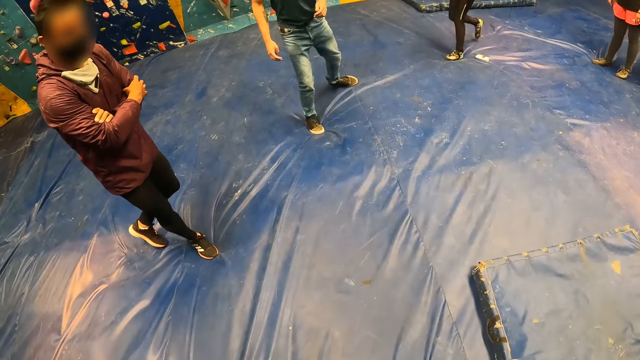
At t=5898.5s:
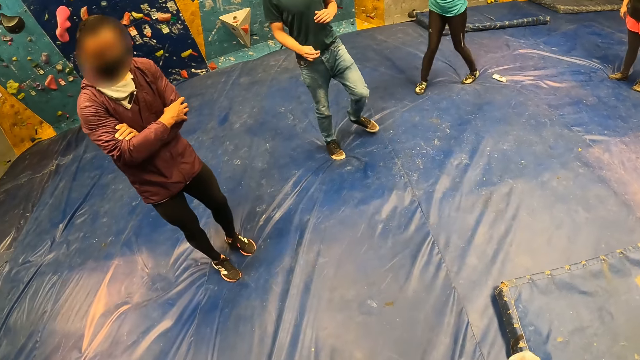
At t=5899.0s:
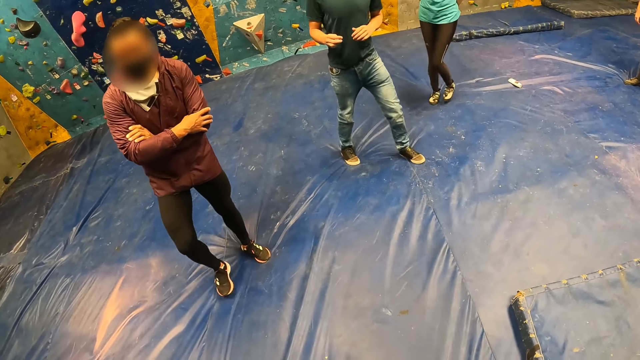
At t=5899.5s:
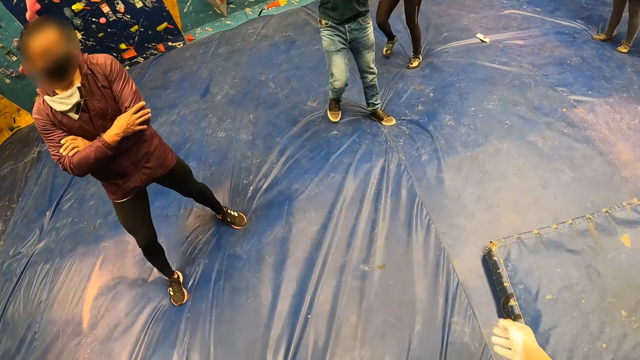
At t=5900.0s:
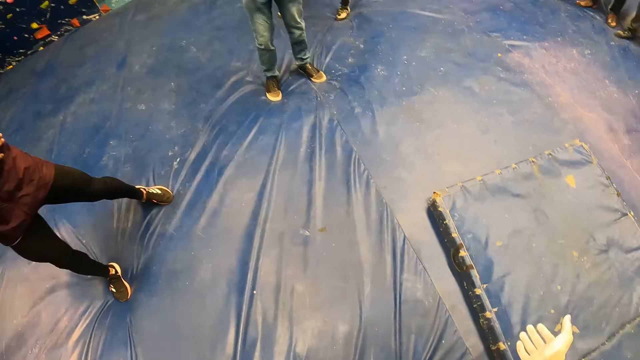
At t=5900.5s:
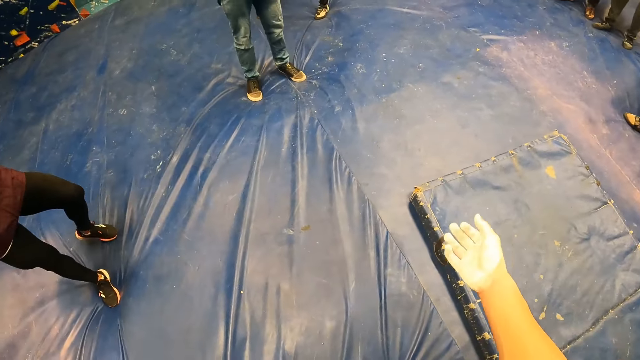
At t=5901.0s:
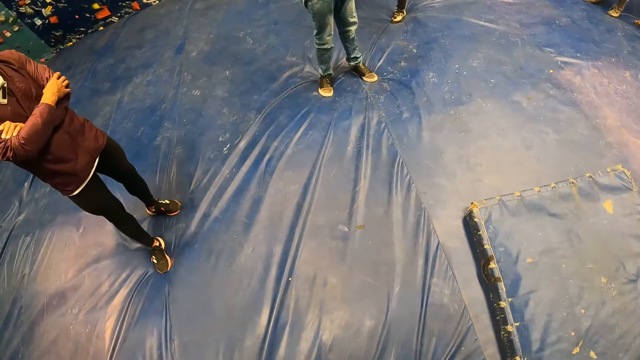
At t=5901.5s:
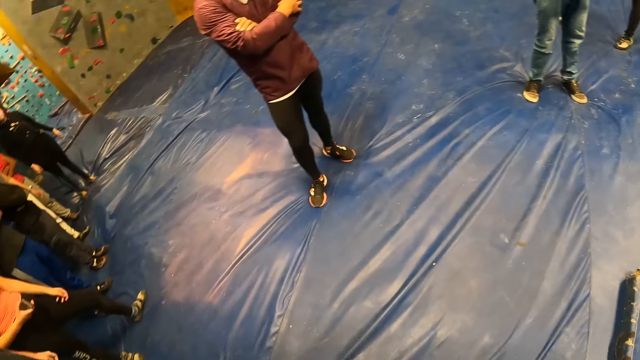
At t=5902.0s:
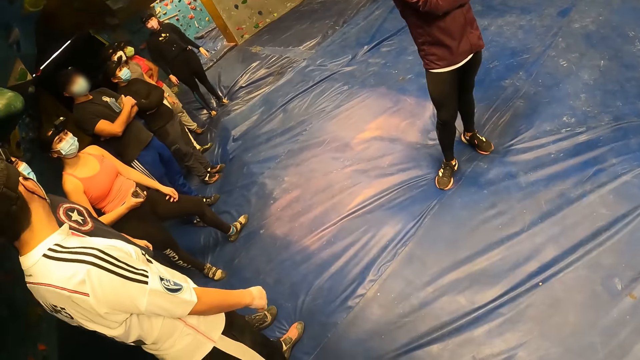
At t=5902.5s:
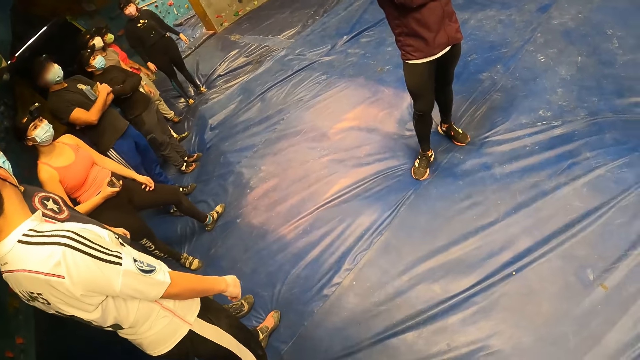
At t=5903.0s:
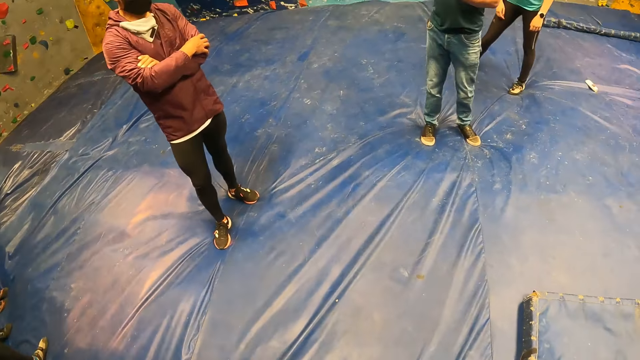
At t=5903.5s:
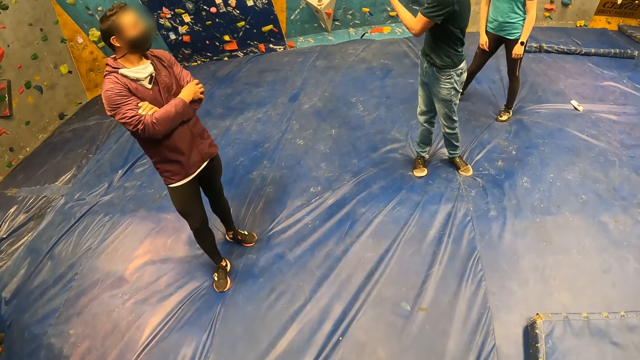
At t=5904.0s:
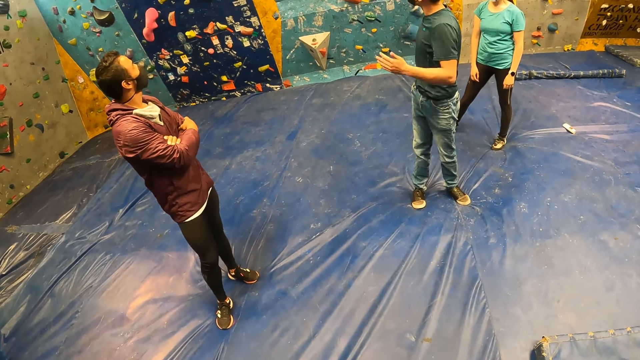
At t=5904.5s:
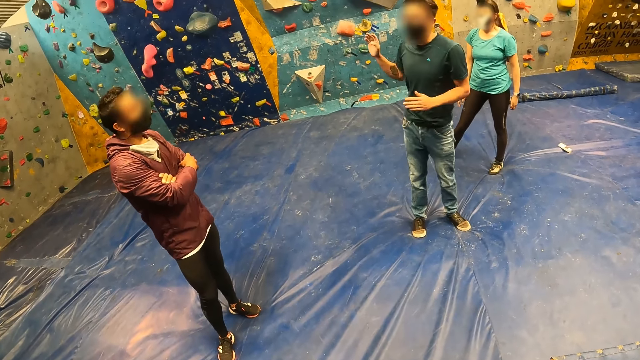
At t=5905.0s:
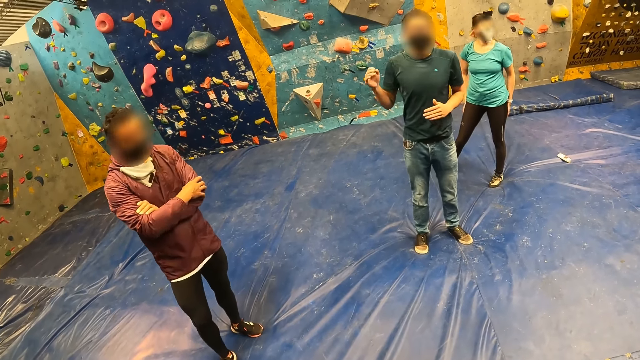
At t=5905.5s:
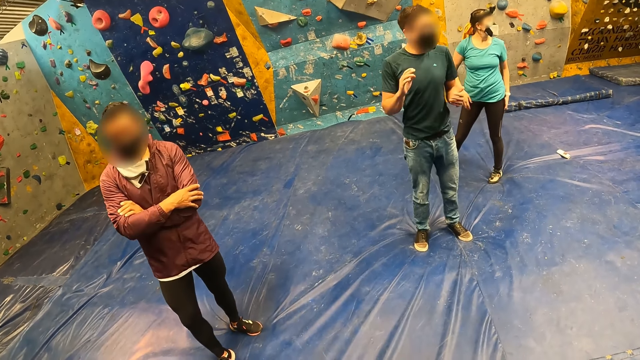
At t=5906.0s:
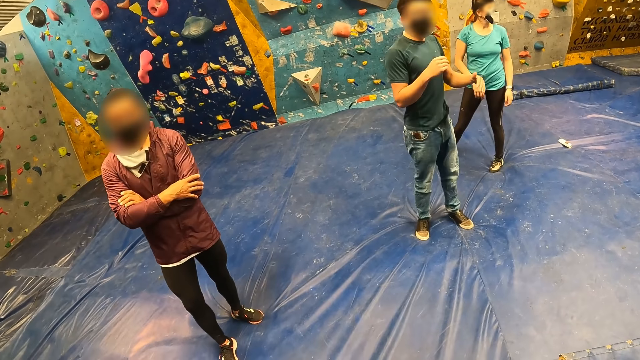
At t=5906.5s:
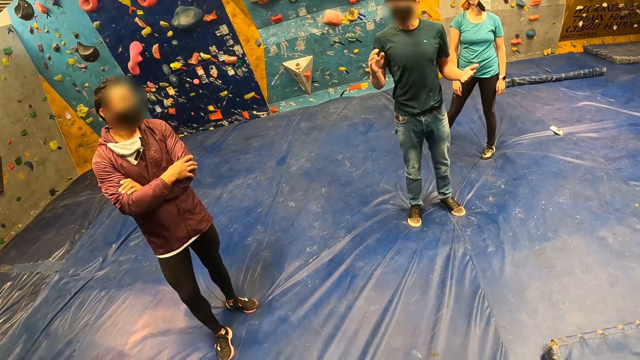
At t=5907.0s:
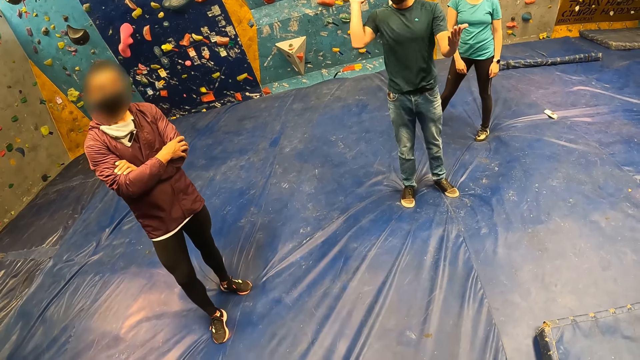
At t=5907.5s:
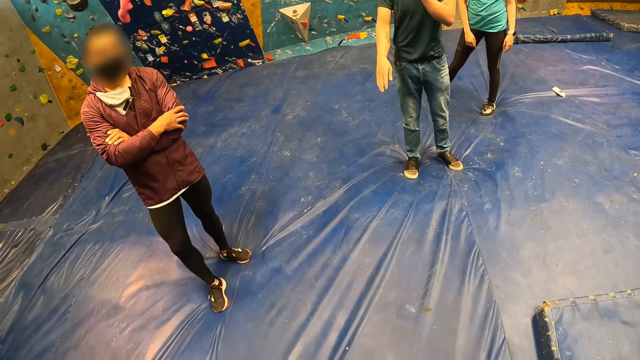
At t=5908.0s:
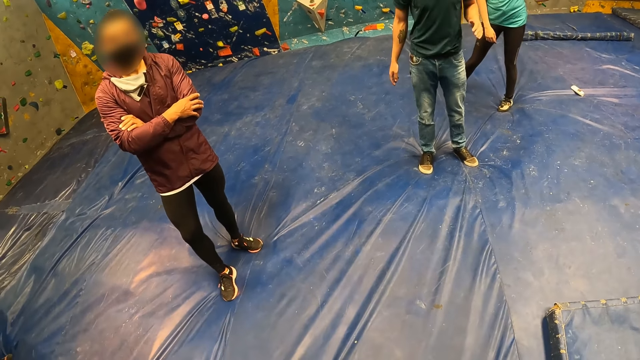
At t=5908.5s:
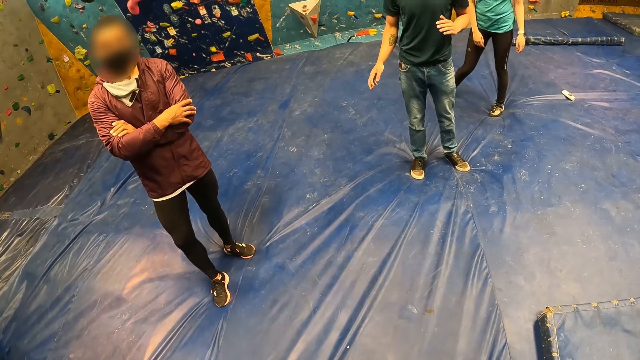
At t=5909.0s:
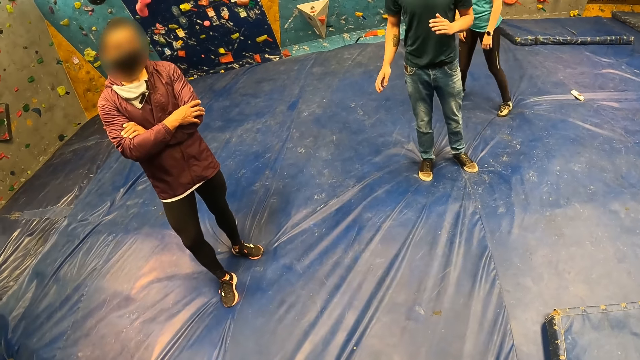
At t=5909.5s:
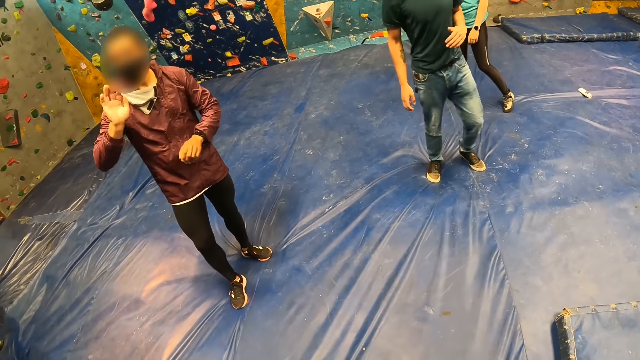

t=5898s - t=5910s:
A man interacts with the camera wearer and the group of people. The man explains to the audience.

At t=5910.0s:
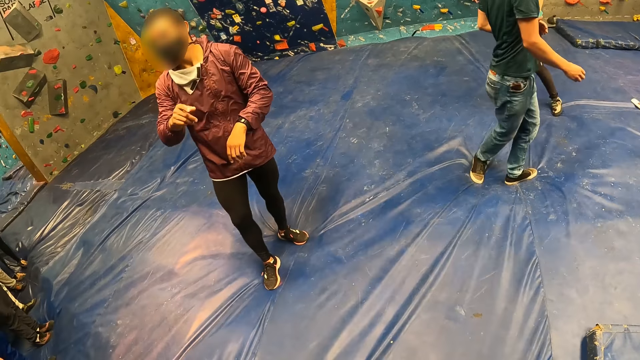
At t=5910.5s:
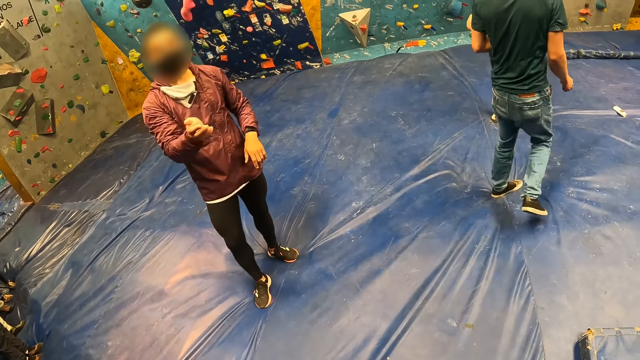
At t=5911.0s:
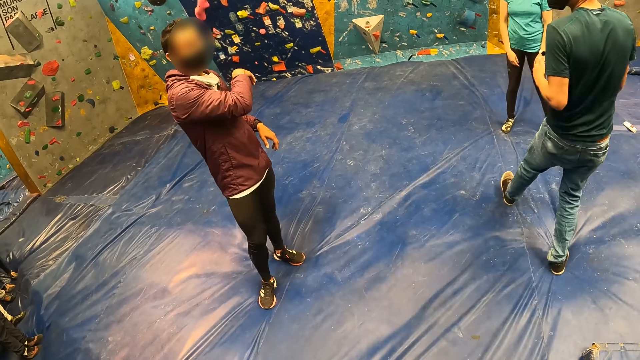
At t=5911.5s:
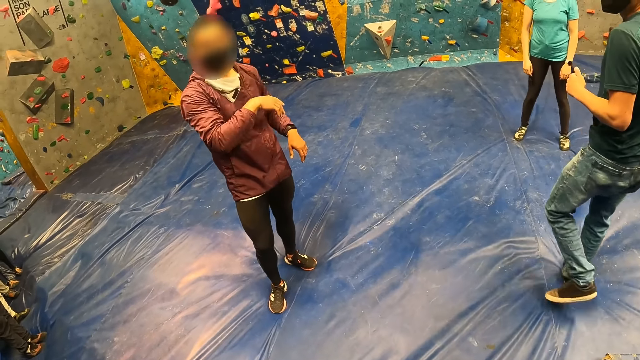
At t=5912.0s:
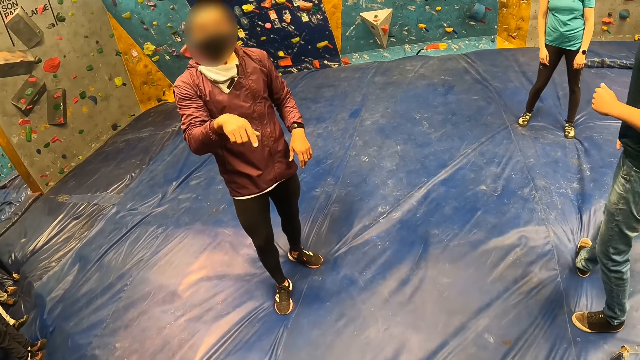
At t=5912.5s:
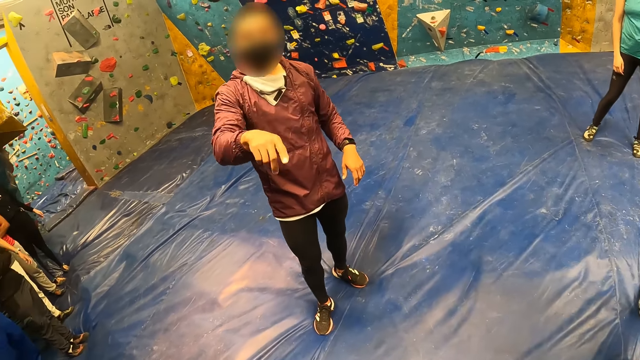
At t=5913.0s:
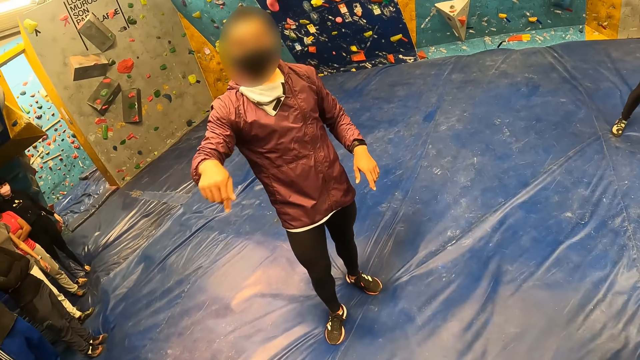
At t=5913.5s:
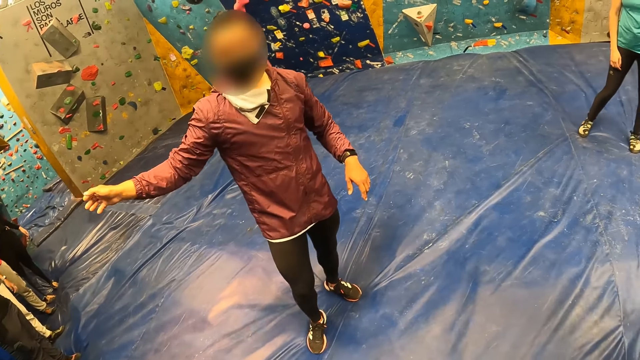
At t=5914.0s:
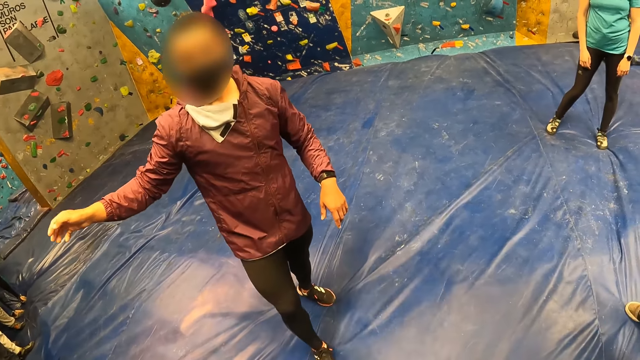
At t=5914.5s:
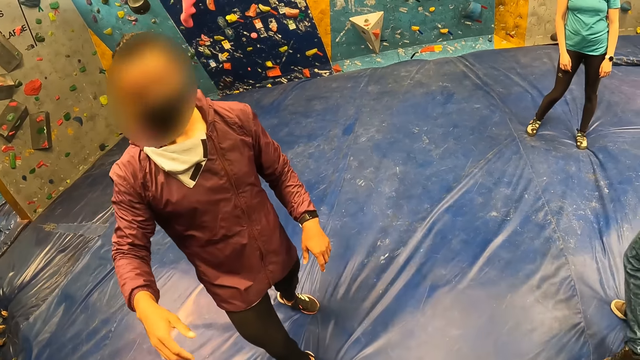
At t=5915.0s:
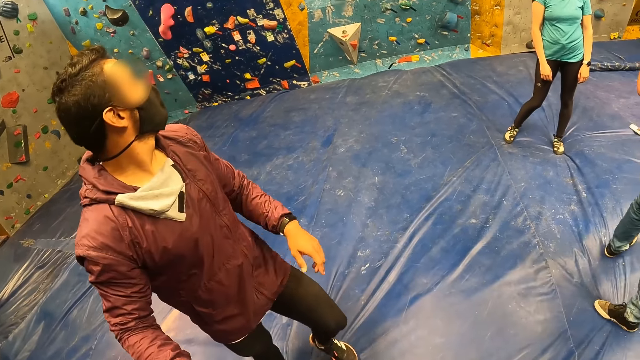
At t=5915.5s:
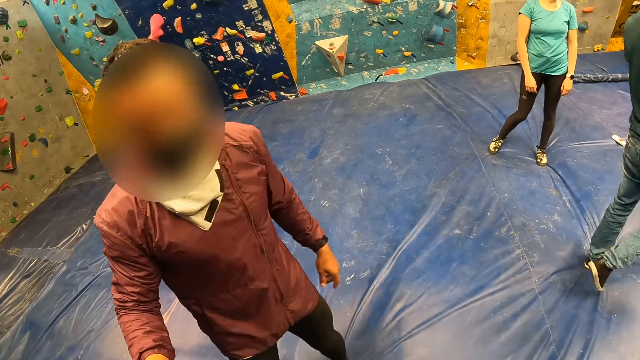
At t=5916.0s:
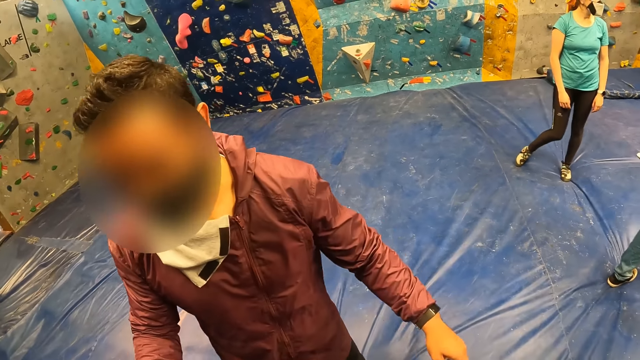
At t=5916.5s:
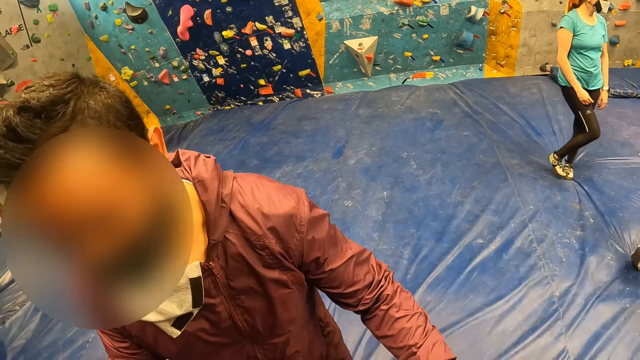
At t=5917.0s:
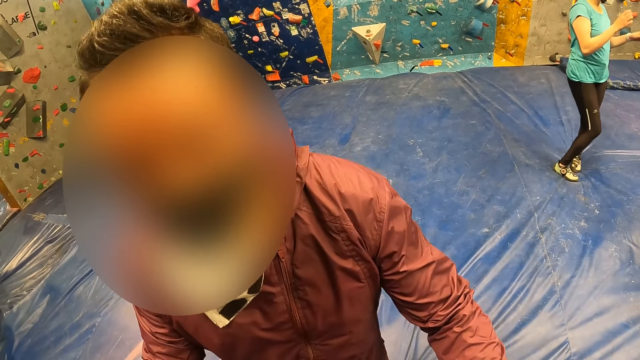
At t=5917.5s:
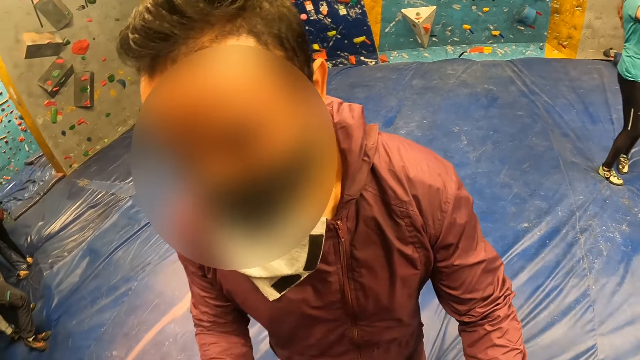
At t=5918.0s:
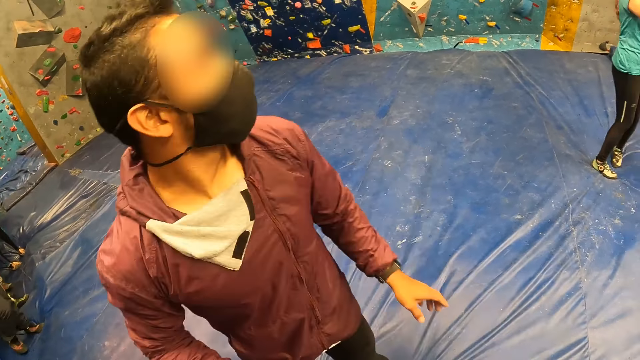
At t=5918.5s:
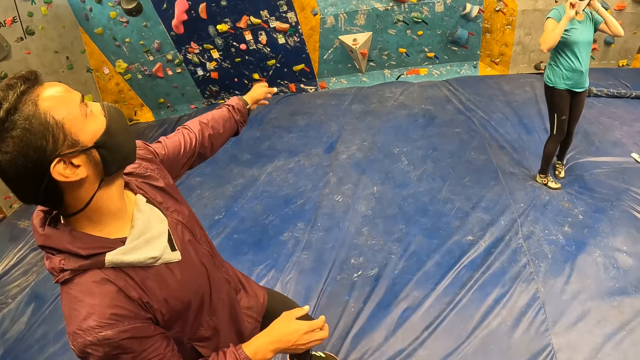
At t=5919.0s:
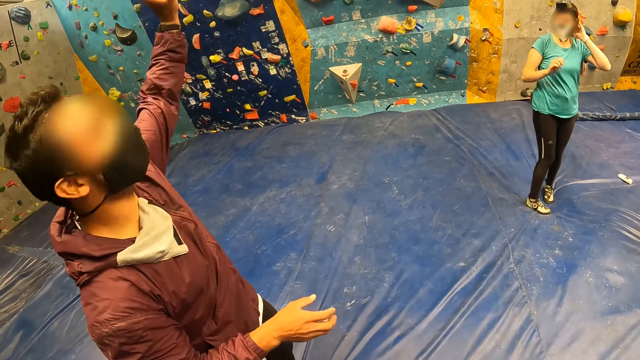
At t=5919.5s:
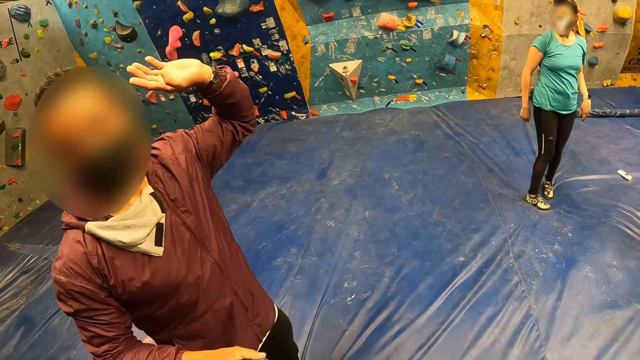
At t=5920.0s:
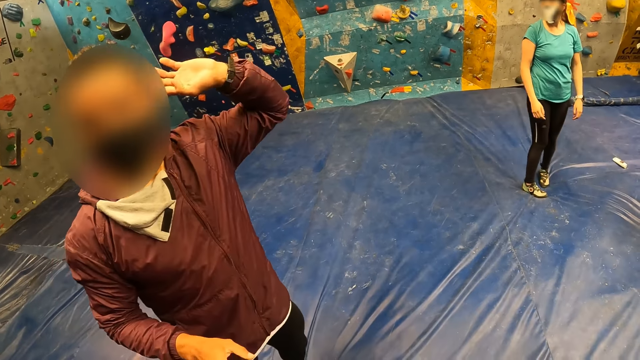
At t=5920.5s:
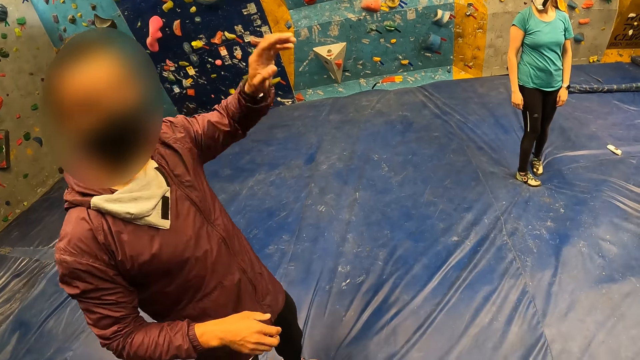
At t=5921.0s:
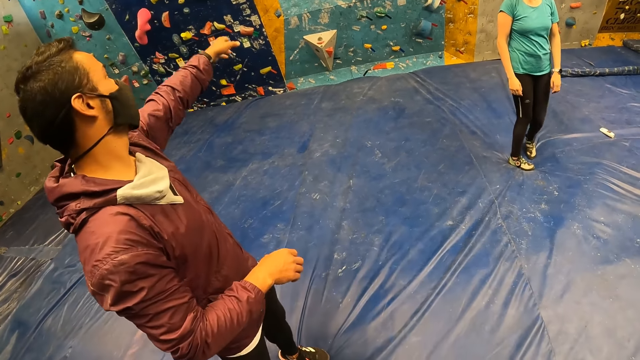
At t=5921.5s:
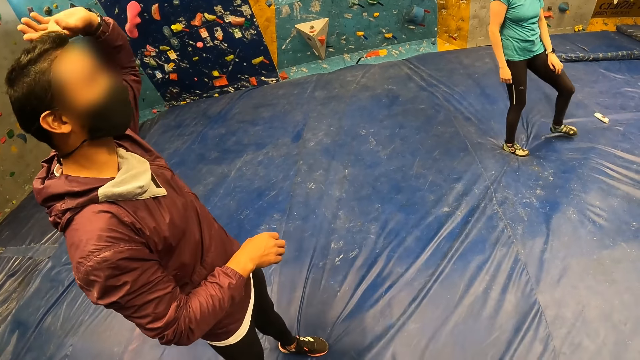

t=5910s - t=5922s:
A man makes the hand gestures.
